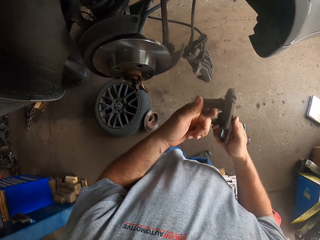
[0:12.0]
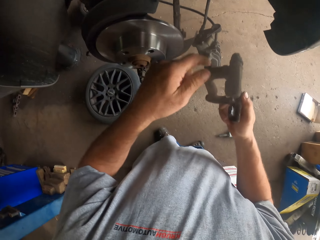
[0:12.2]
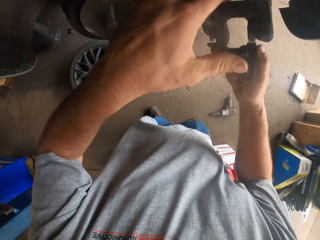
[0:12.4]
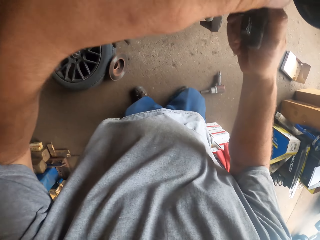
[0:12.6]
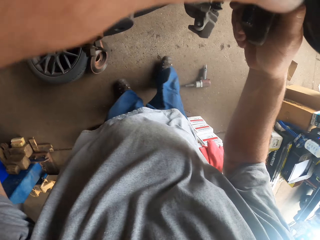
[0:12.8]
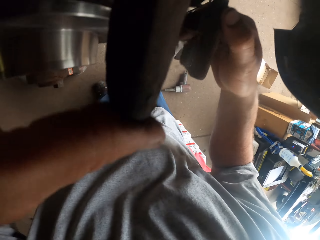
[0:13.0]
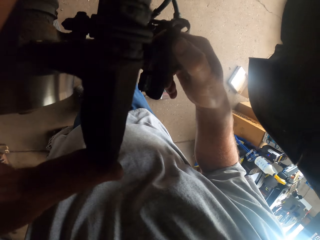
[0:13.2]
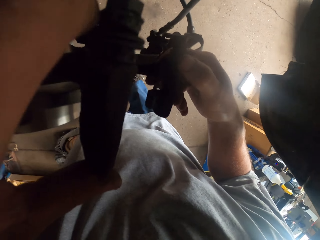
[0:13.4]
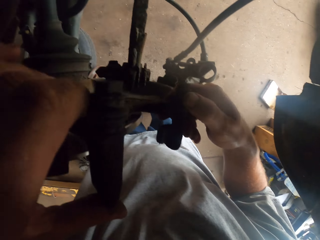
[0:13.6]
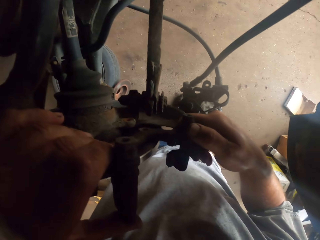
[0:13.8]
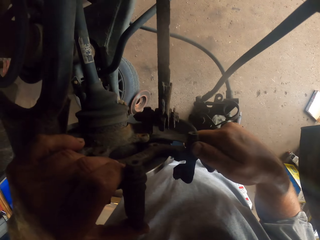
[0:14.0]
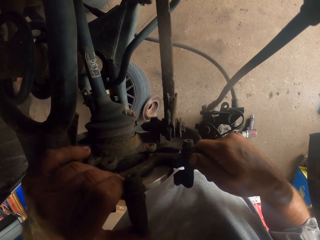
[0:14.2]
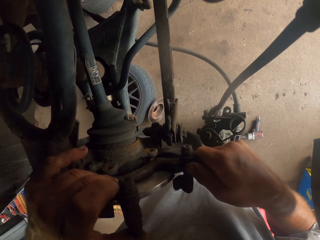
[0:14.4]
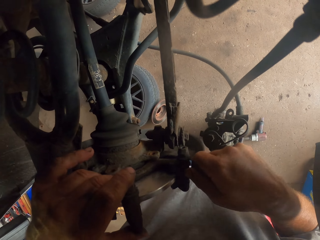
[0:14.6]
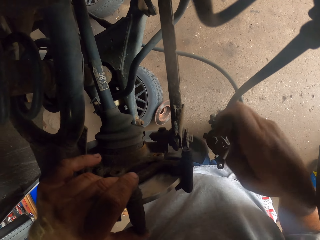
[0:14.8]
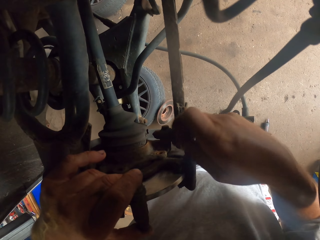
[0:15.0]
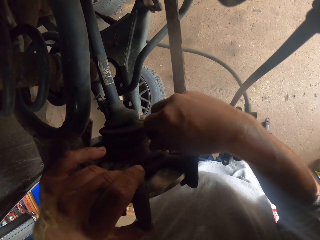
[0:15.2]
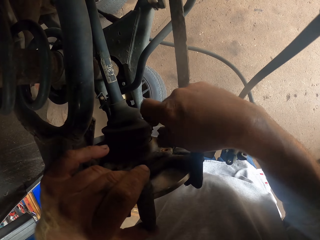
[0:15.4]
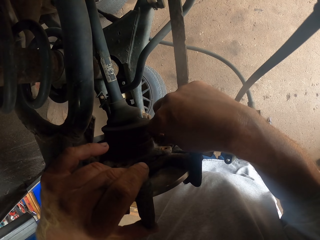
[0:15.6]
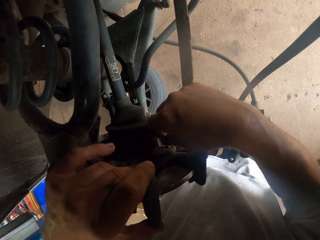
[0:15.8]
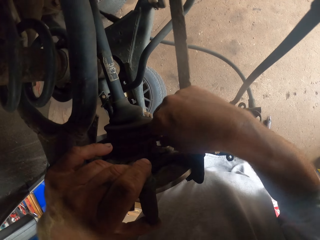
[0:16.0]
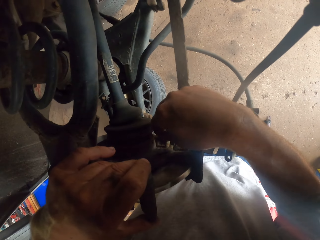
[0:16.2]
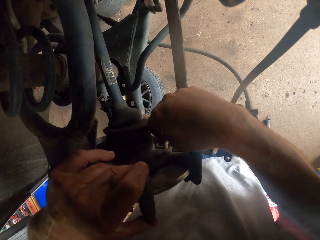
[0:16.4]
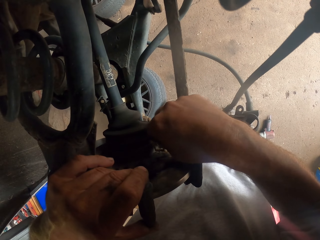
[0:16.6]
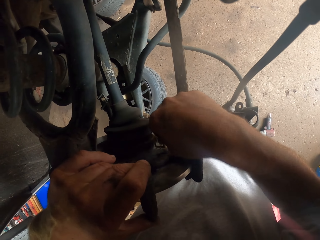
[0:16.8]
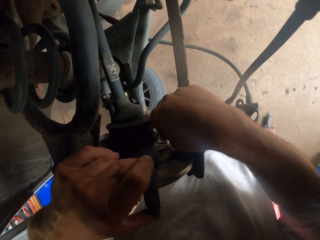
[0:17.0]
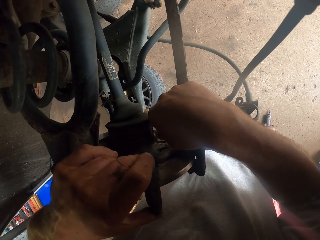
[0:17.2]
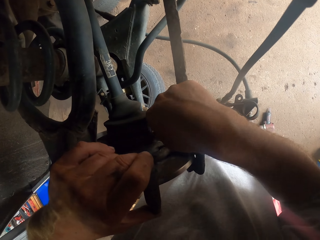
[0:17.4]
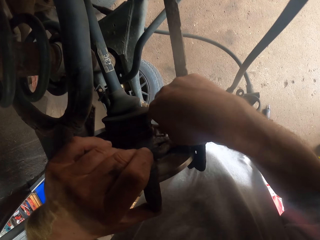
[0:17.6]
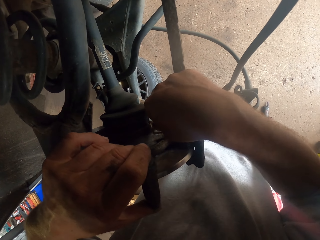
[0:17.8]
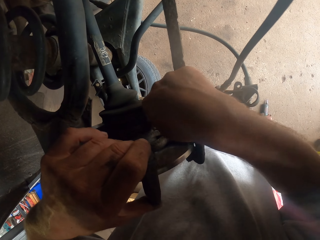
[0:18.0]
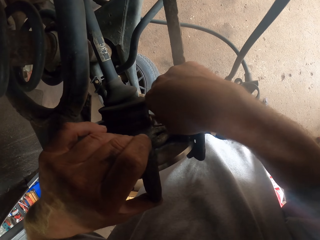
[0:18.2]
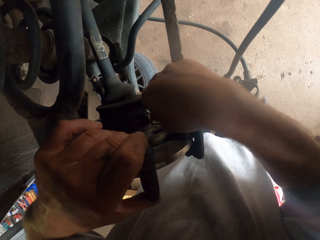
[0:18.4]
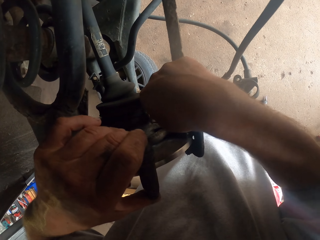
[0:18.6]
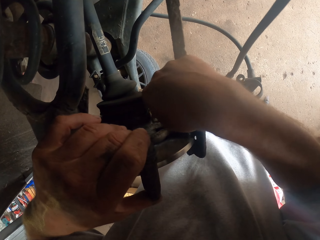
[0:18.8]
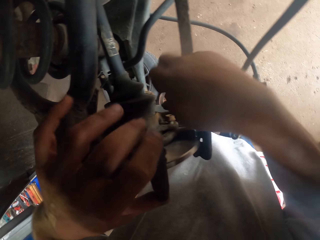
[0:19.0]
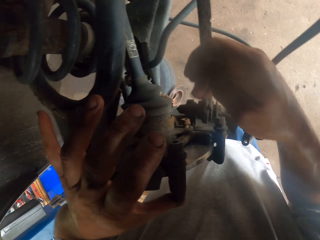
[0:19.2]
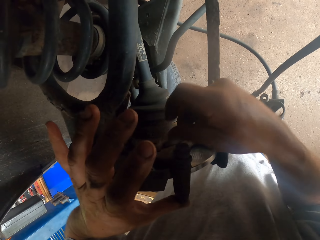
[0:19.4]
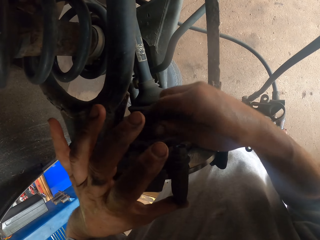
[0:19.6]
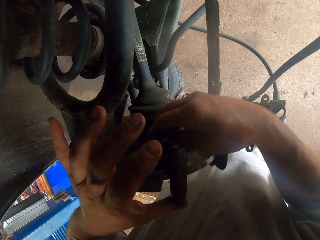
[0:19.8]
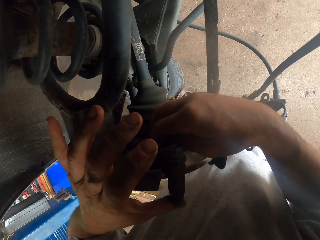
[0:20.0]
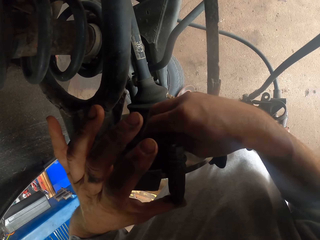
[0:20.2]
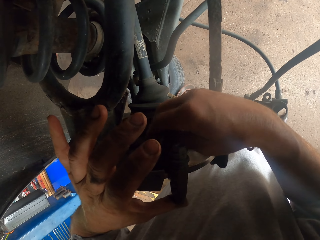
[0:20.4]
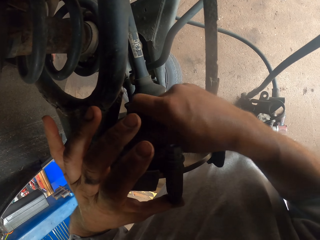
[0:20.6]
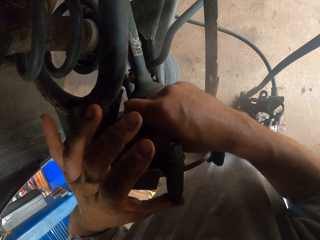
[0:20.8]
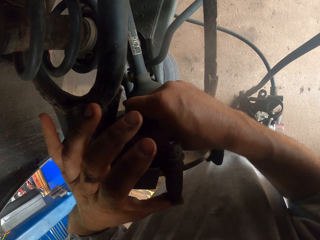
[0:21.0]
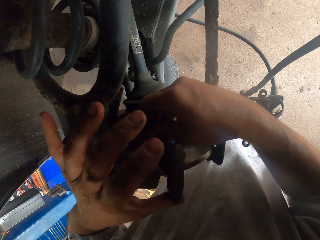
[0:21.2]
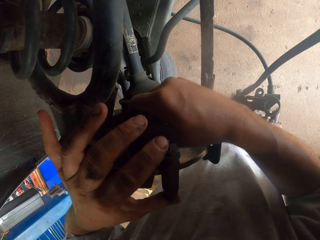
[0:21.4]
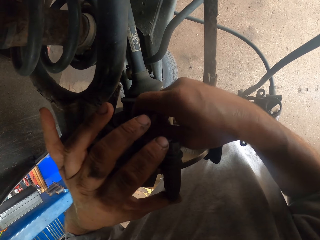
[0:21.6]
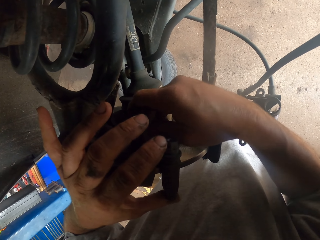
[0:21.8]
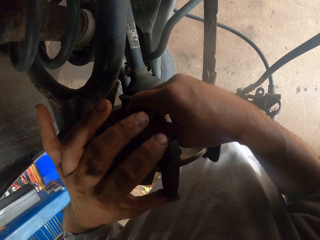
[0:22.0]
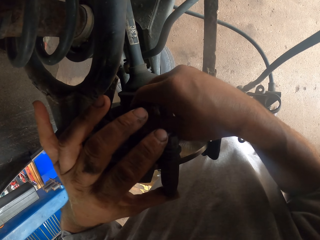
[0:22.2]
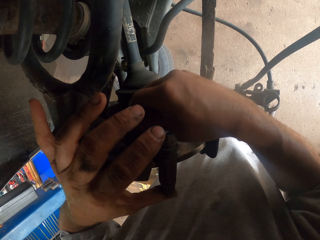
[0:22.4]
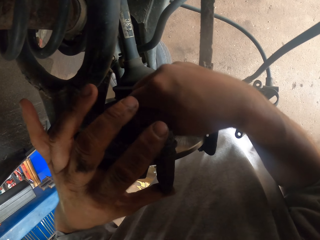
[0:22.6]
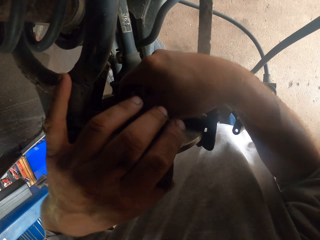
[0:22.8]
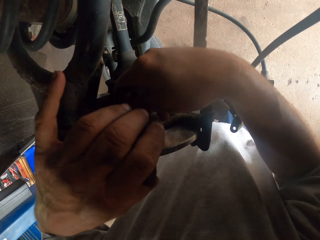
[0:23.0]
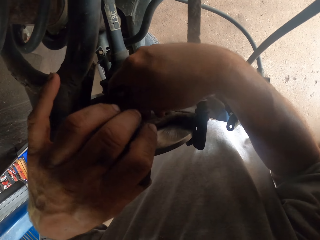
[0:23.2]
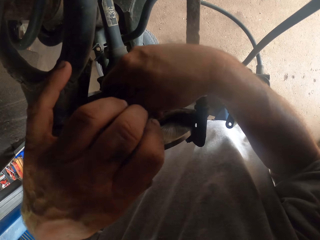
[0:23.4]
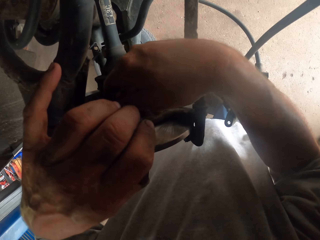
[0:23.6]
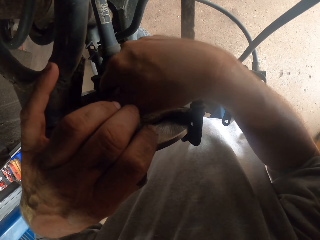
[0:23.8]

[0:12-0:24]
The camera wearer fixes something on the wheel hub. They put the bolt in something. They fix the bolt on something. They fix the bolt on something again.

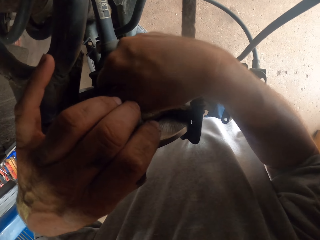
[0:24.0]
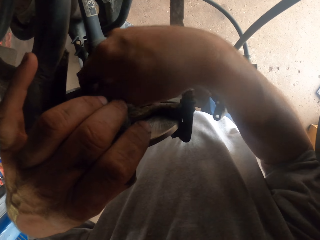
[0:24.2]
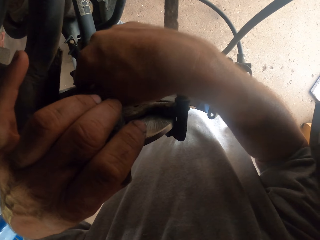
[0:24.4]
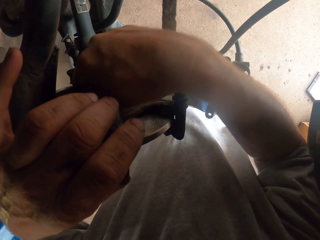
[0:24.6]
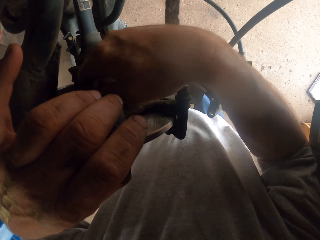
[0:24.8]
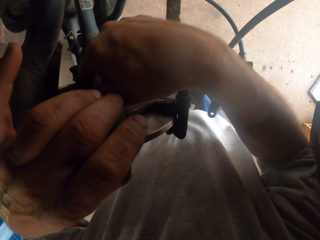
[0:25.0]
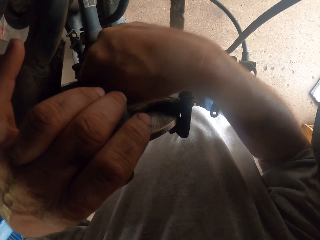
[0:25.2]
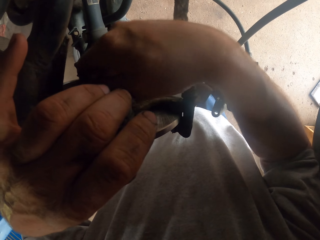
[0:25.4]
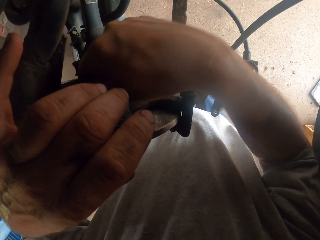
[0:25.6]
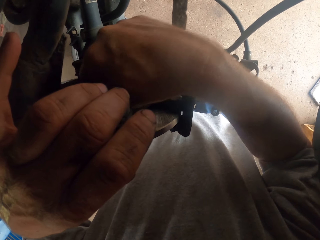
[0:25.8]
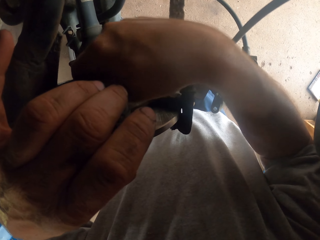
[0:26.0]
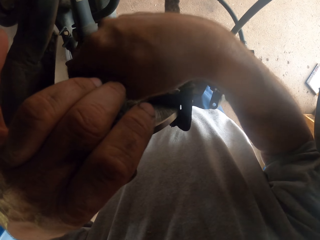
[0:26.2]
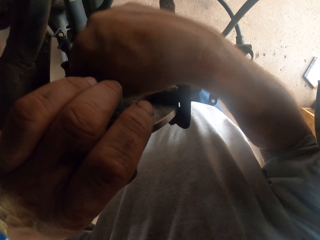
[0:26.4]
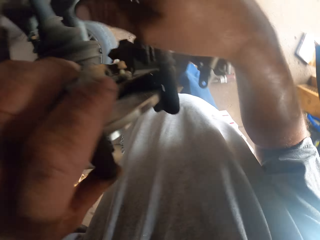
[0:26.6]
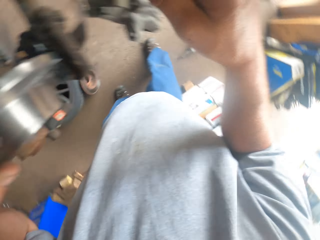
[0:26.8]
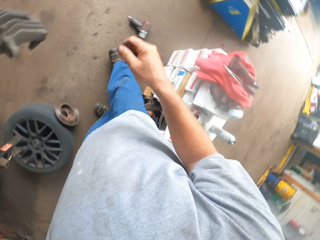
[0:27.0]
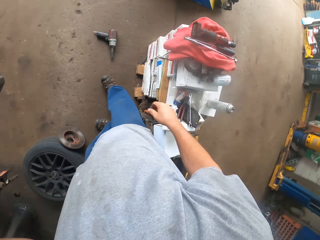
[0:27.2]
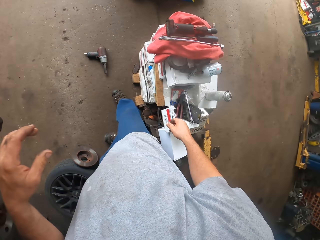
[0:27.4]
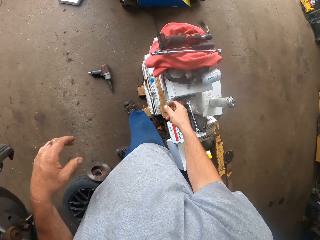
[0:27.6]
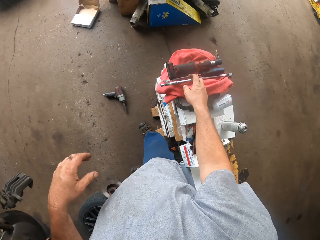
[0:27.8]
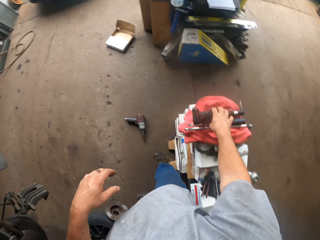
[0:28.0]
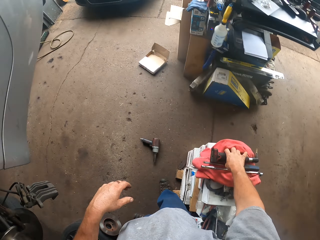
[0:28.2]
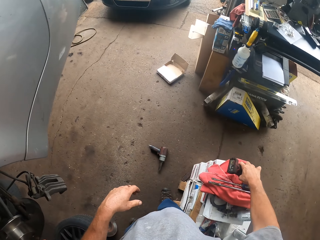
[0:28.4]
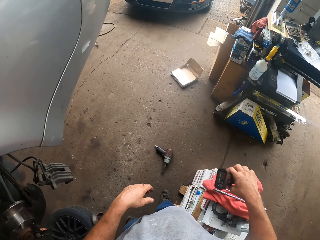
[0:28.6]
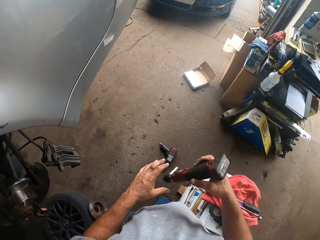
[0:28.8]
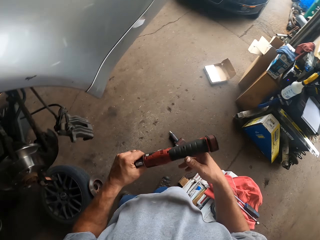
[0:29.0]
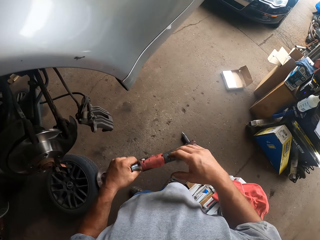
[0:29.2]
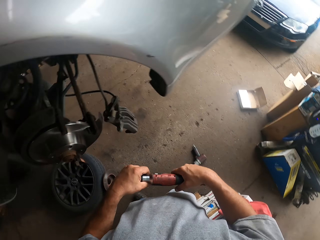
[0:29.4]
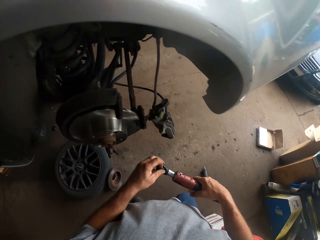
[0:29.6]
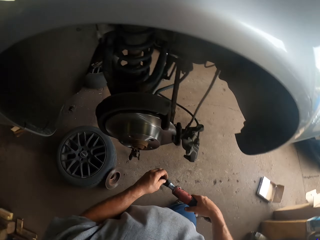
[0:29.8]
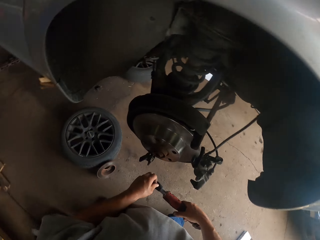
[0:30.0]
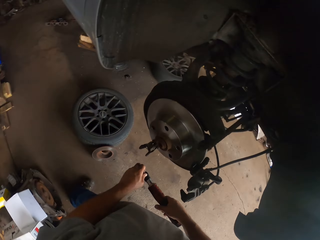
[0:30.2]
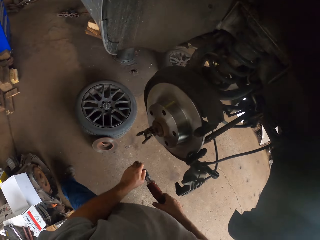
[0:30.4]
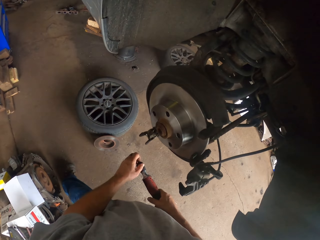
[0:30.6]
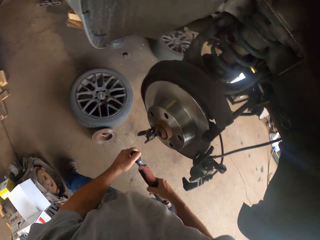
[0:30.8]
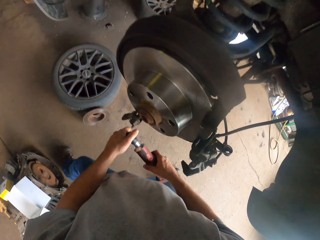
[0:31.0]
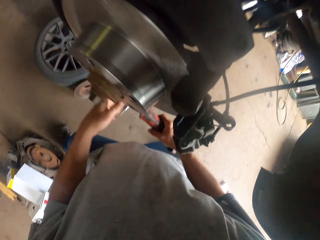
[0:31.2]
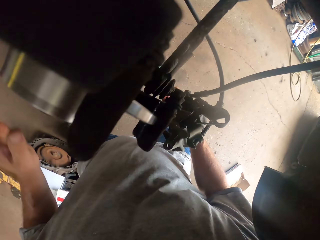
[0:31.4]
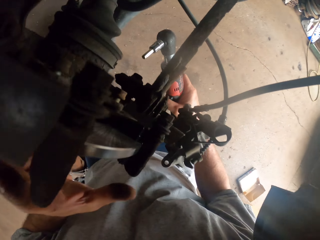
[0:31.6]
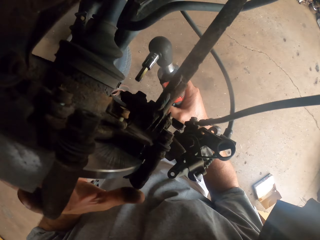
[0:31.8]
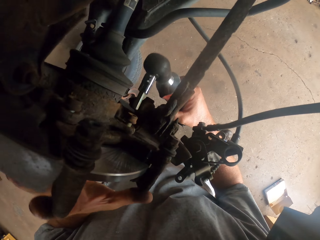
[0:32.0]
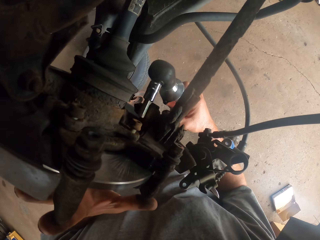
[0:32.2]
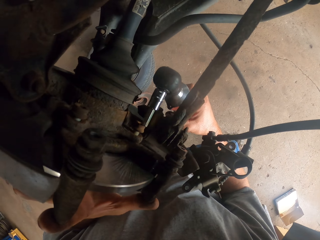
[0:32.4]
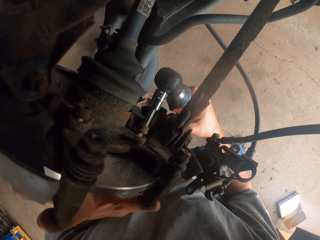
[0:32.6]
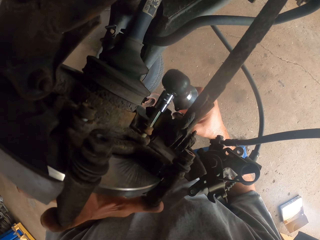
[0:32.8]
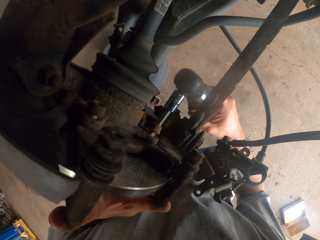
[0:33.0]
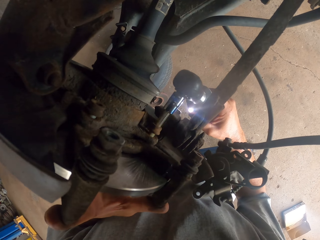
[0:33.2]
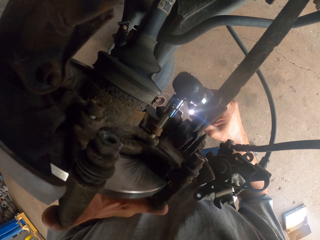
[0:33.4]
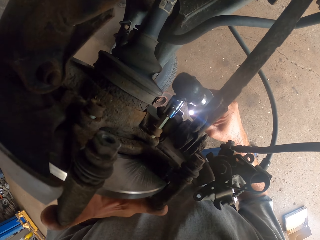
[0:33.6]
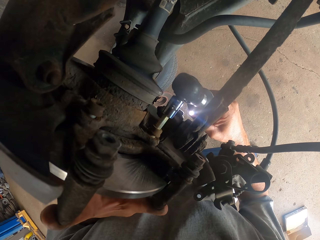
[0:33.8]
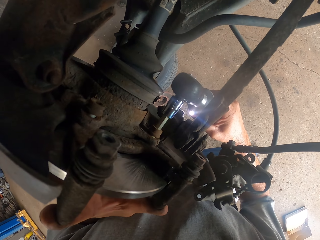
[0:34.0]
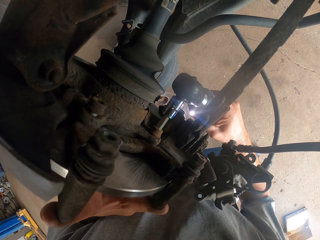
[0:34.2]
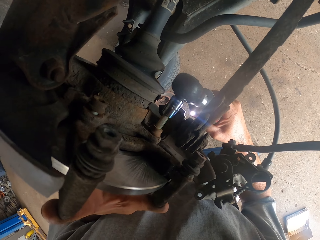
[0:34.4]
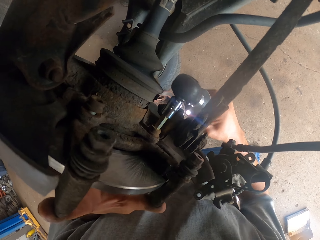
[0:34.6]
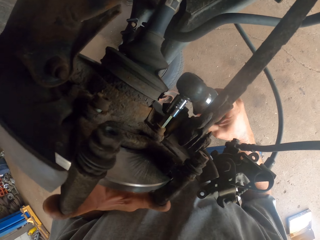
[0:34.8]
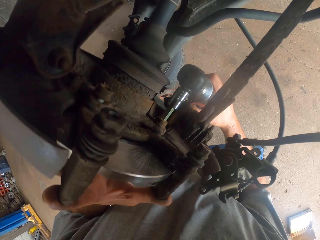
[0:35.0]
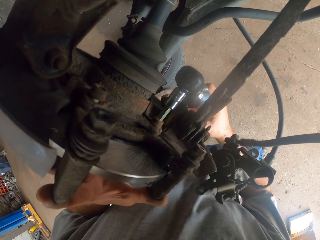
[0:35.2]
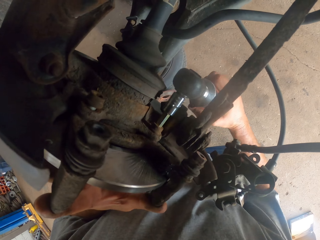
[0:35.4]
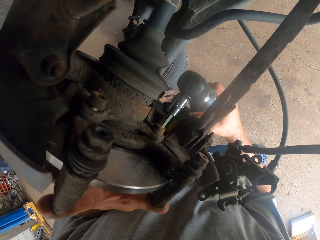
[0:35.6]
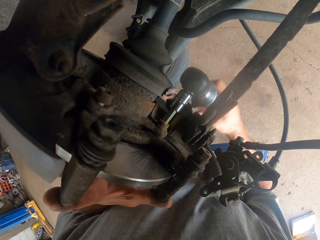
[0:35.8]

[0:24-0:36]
The camera wearer moves their hand away from the wheel hub. They pick up an electric impact wrench or ratchet wrench. They use the ratchet wrench to tighten the bolt.
